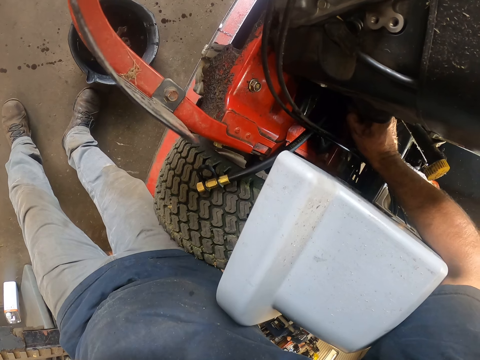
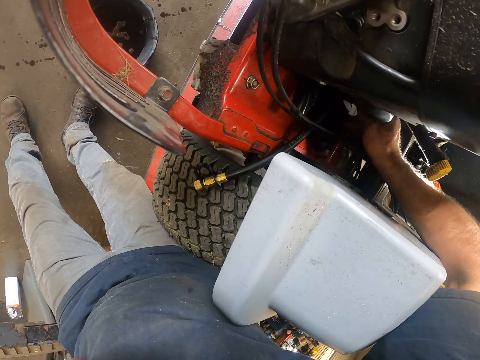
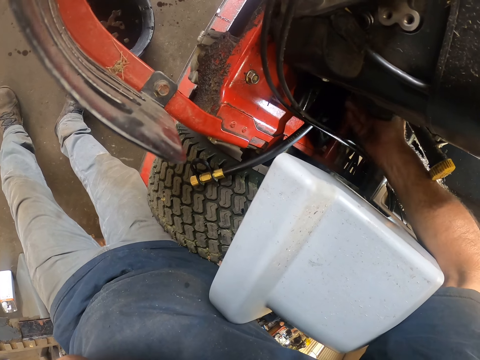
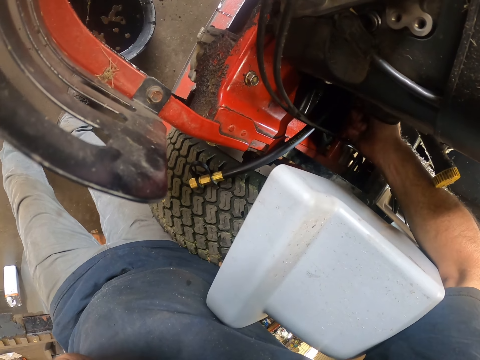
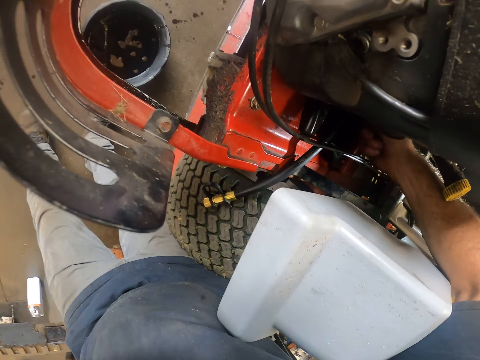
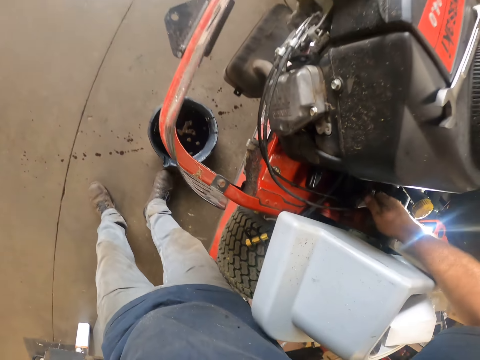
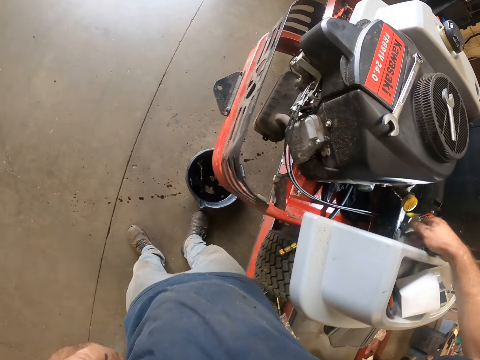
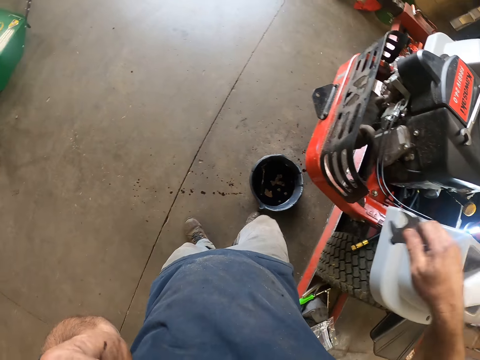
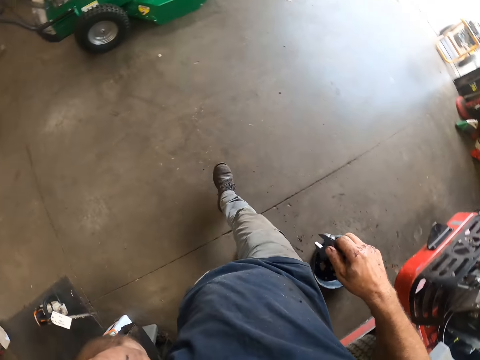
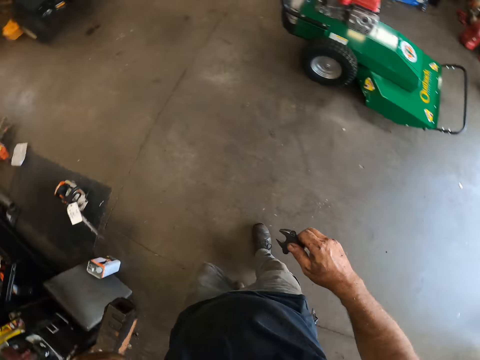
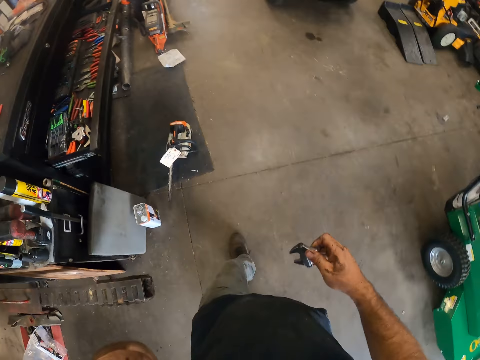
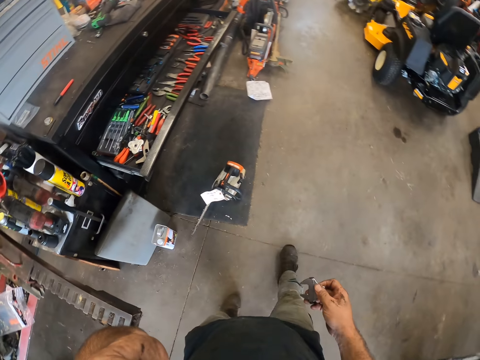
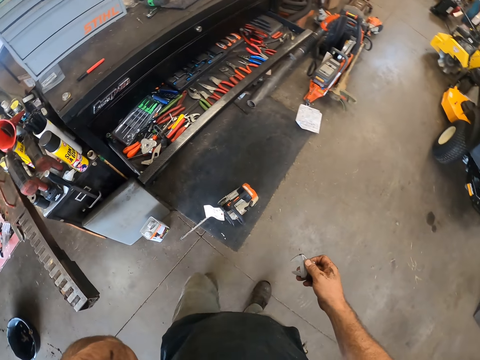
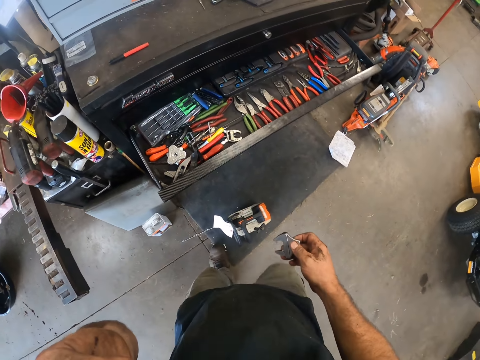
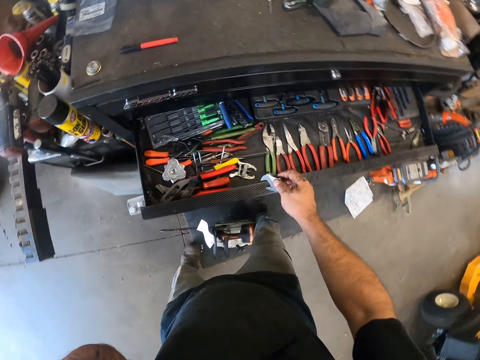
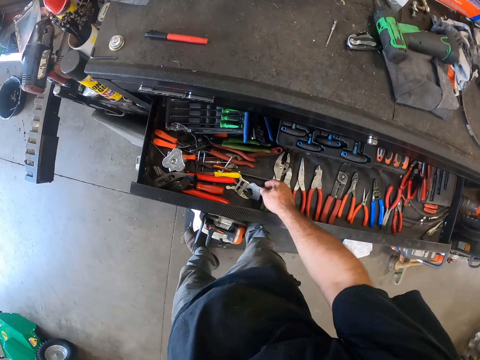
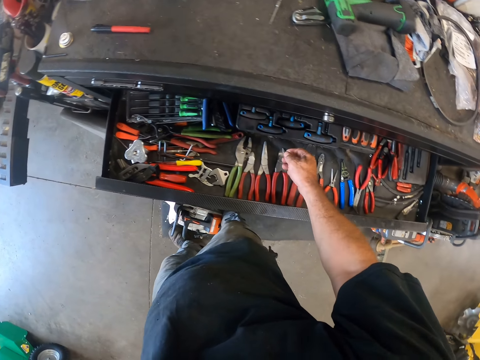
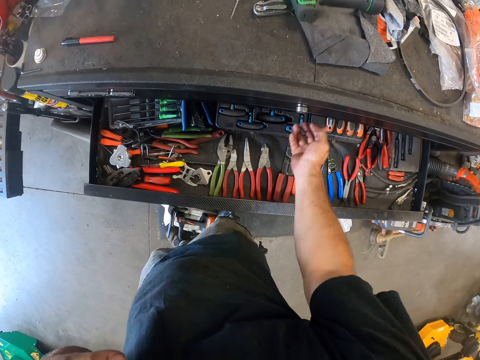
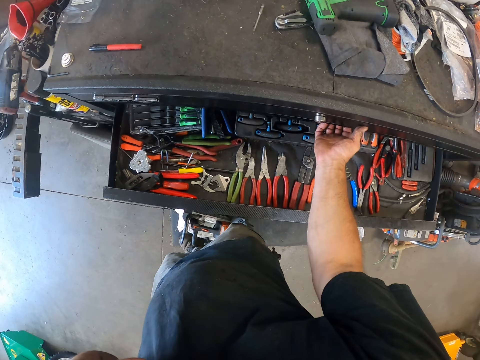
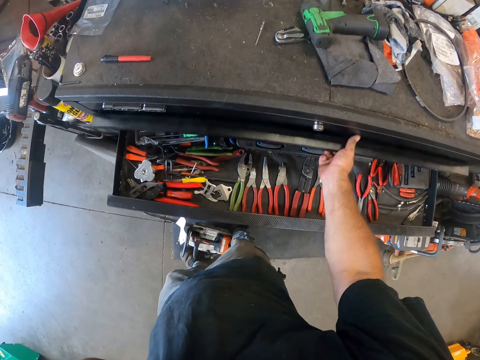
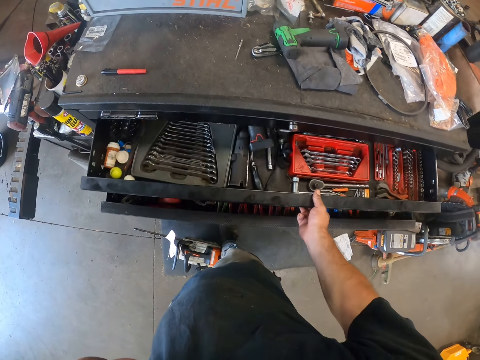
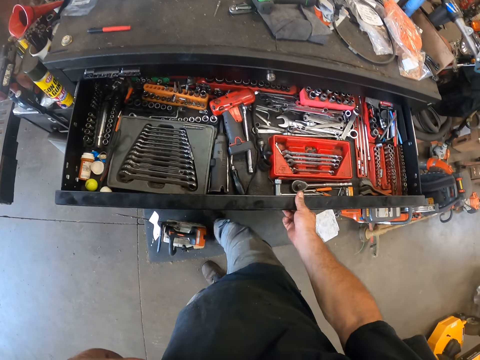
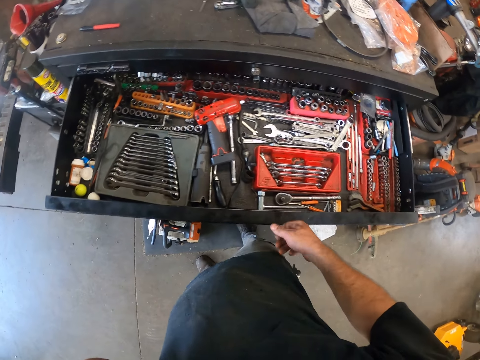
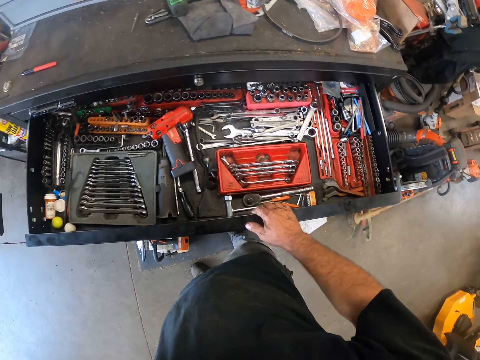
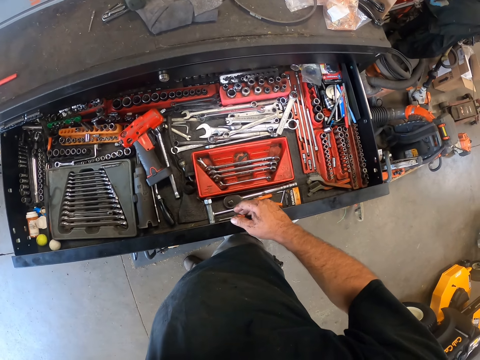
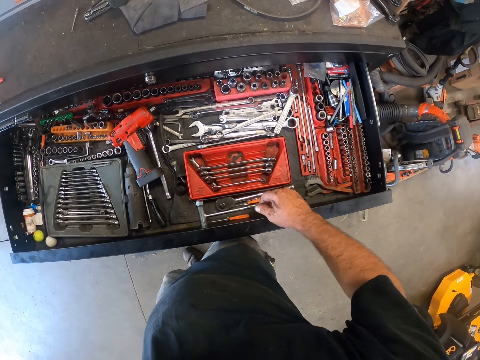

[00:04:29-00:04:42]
The camera wearer walks in the workshop. He drops the adjustable spanner in the other drawer with his right hand. He opens the drawer with his right hand.

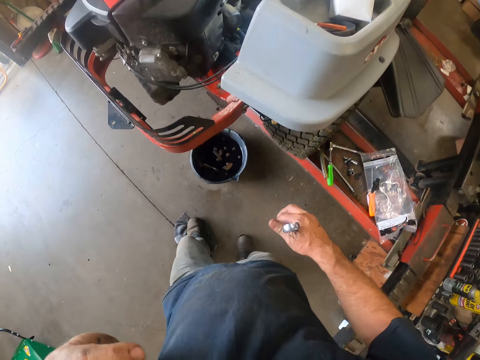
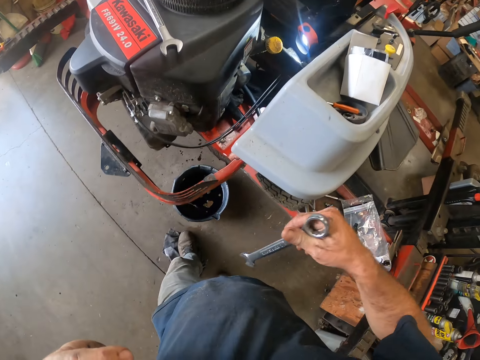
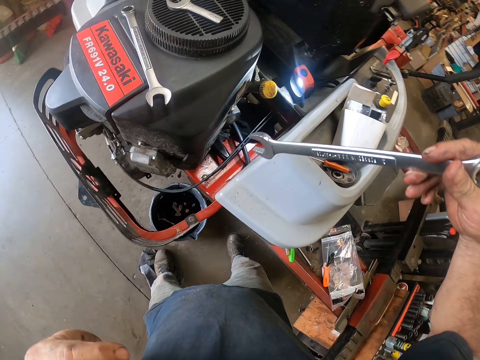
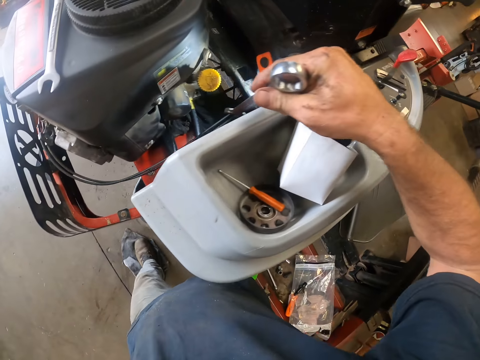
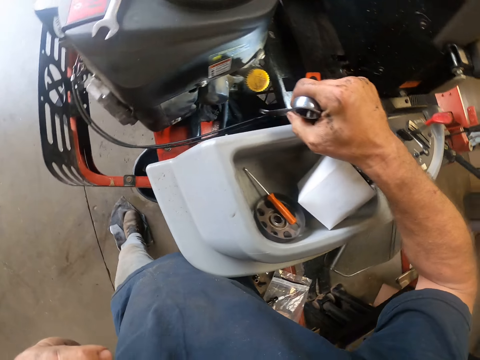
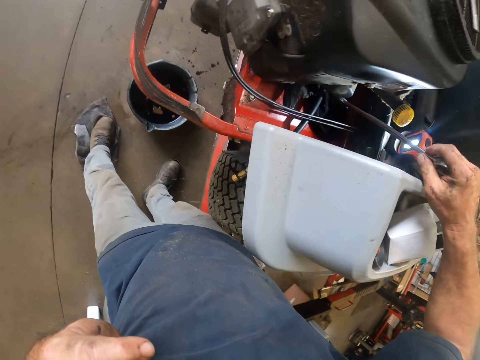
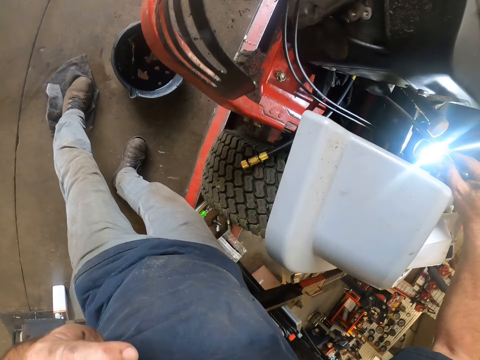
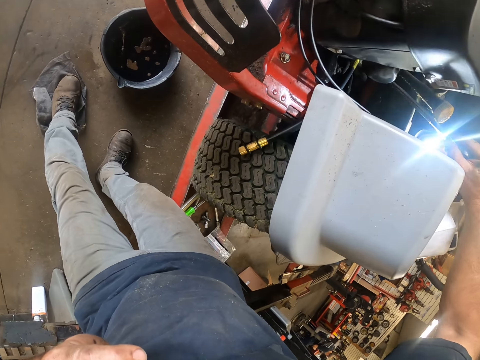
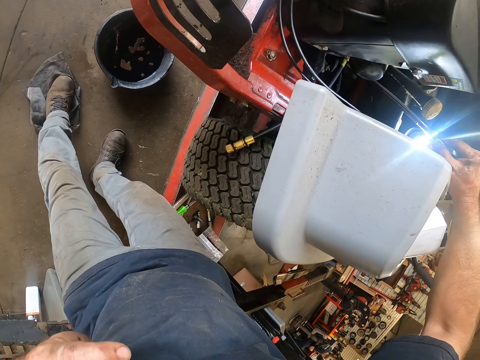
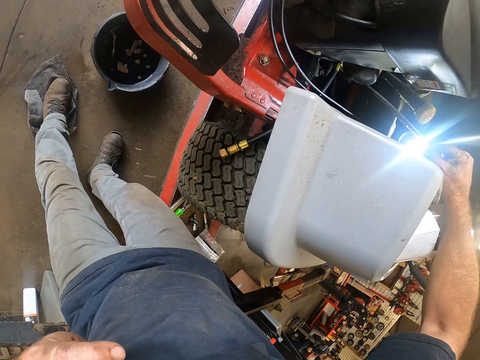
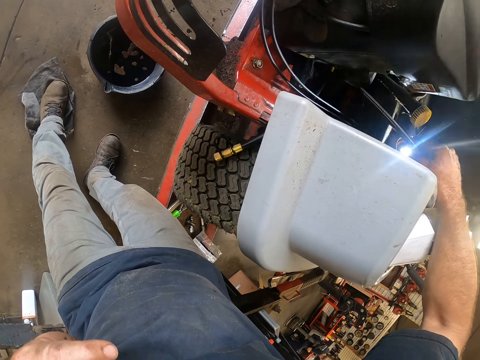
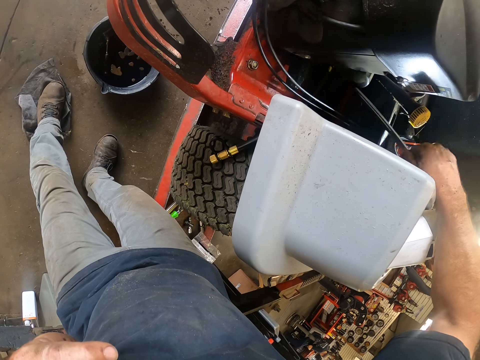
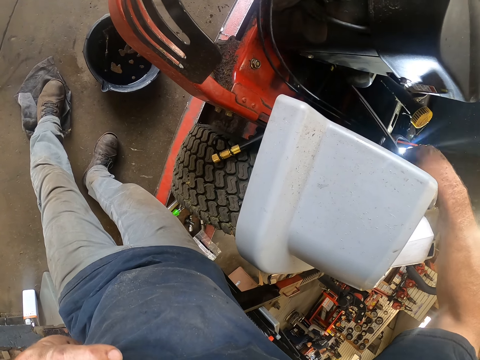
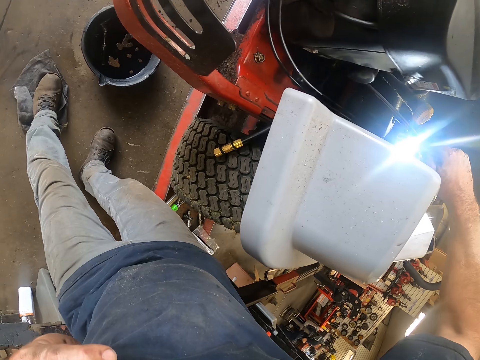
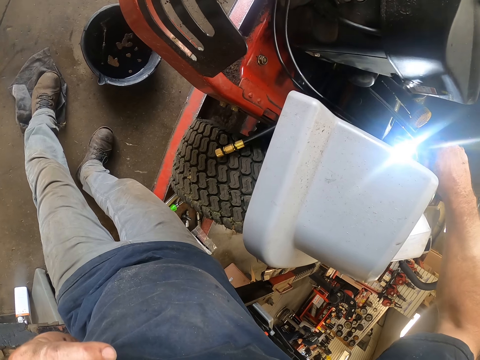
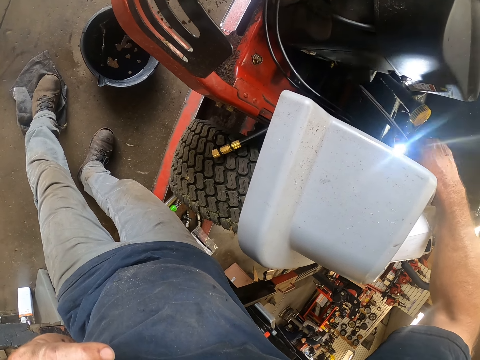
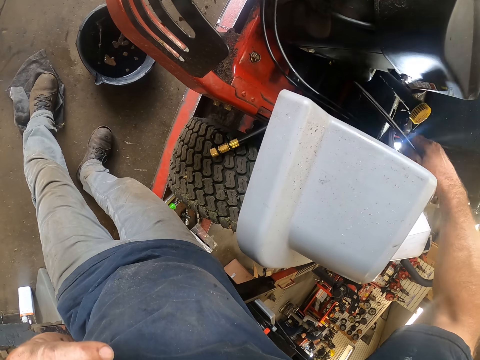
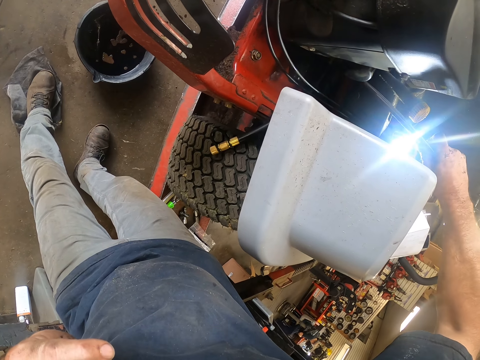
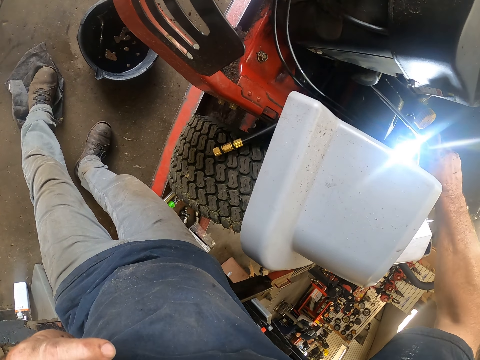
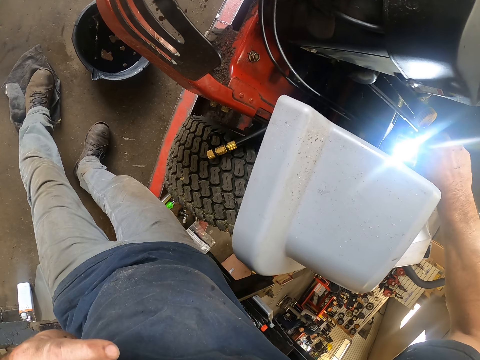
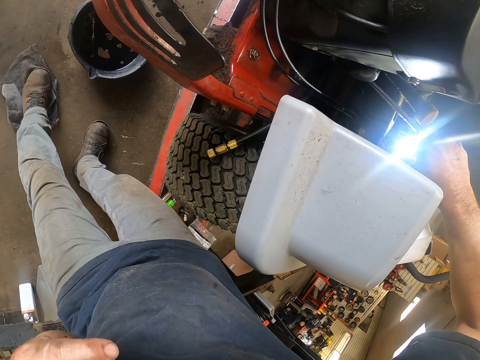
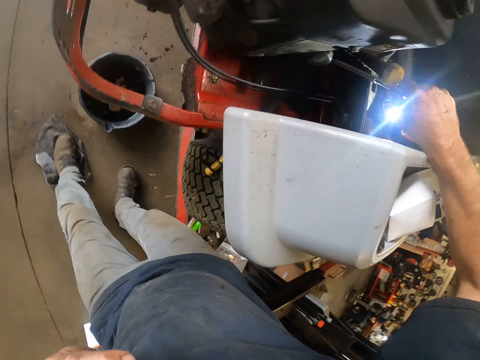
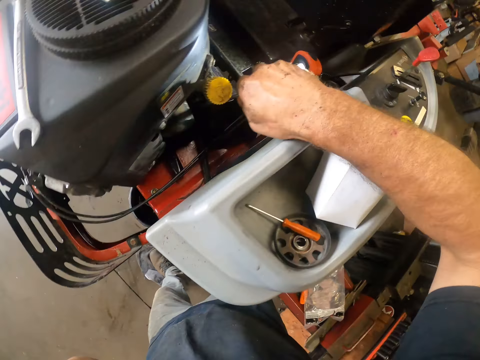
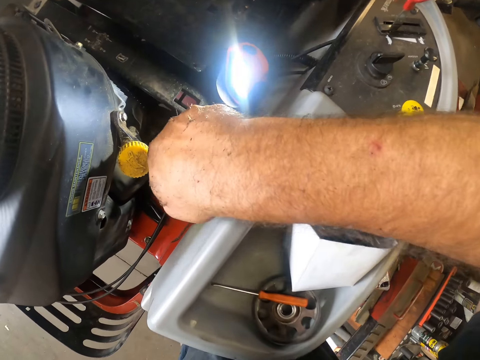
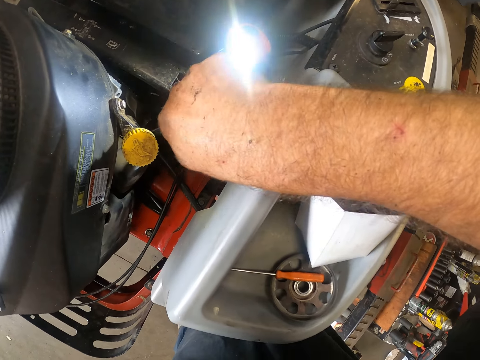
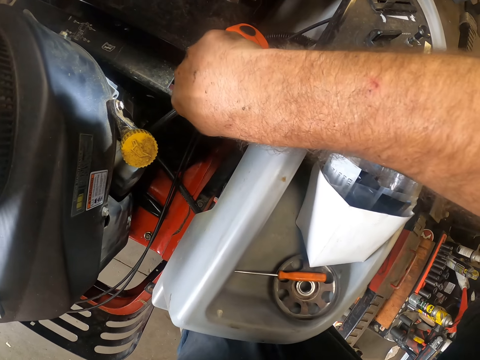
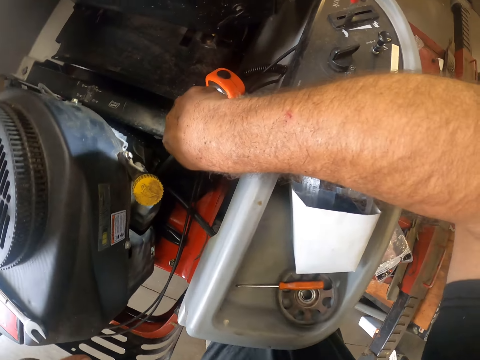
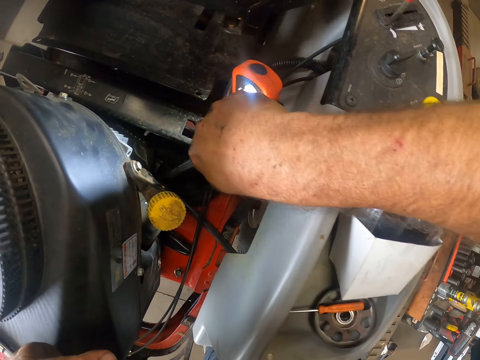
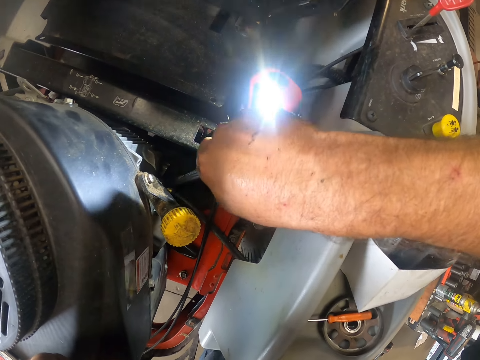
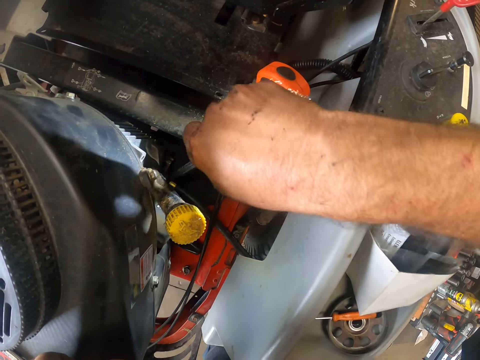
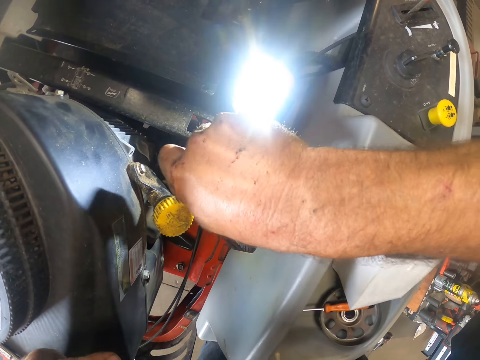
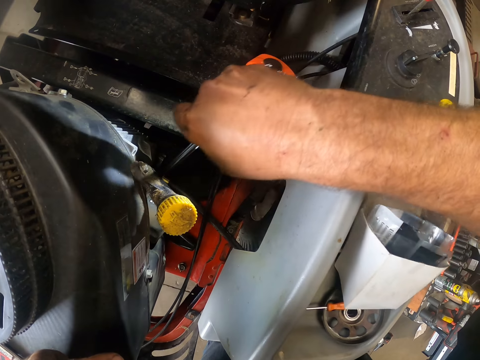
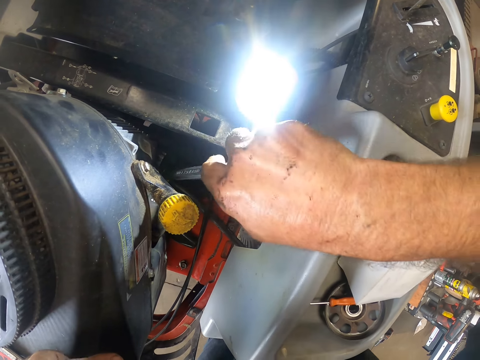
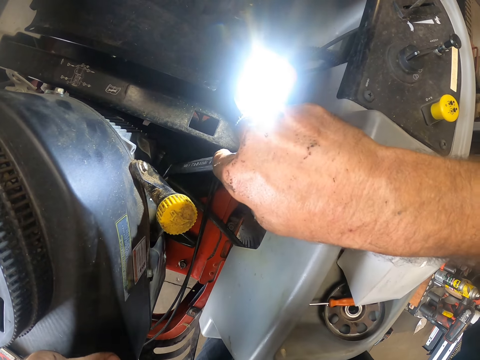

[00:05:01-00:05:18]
The camera wearer moves the hand holding the spanner. He works on the lawn mower with the spanner in his right hand. He turns the nut with the spanner.
